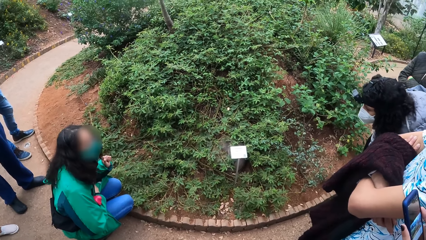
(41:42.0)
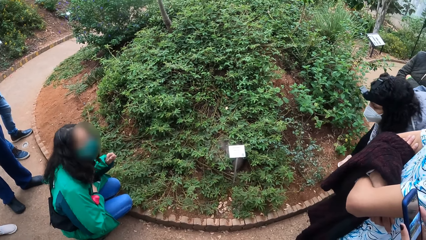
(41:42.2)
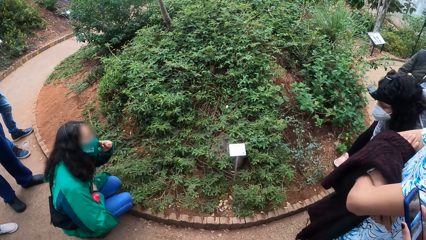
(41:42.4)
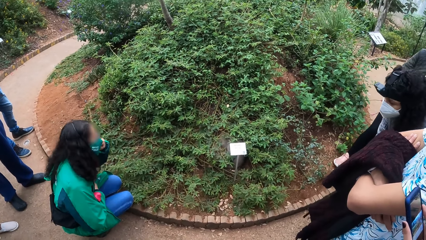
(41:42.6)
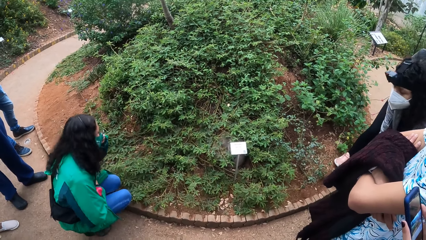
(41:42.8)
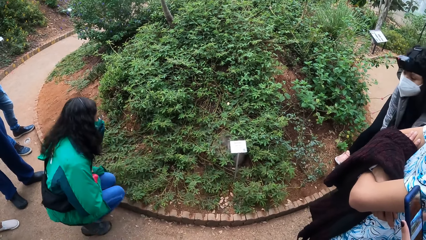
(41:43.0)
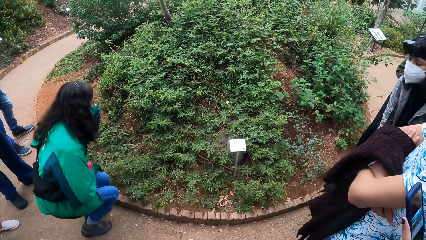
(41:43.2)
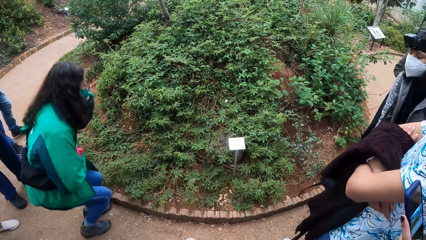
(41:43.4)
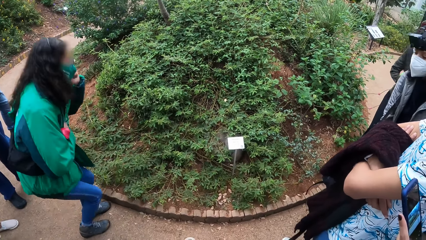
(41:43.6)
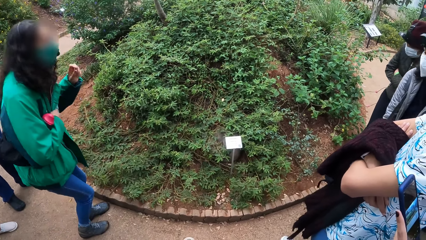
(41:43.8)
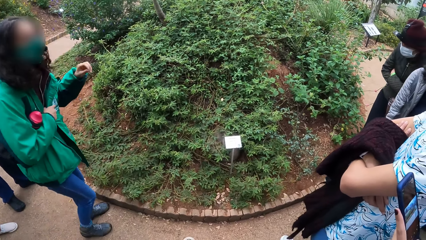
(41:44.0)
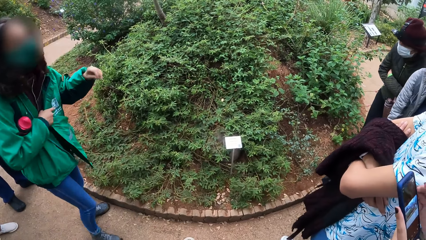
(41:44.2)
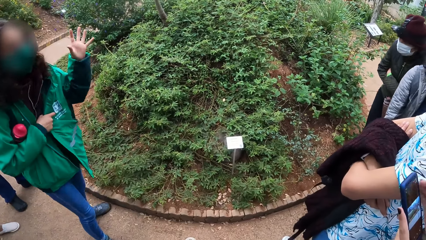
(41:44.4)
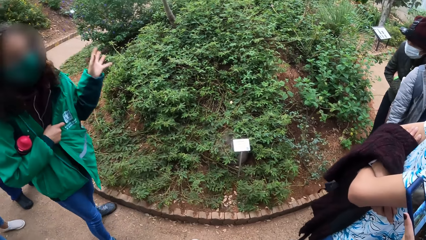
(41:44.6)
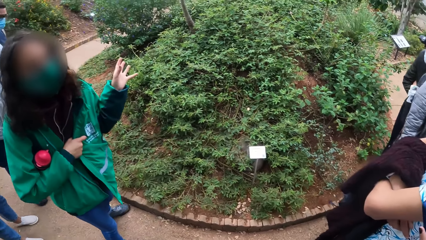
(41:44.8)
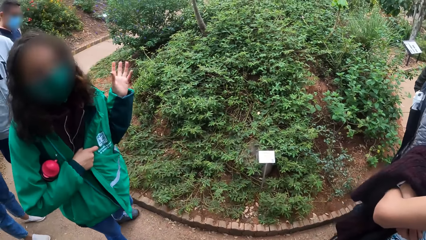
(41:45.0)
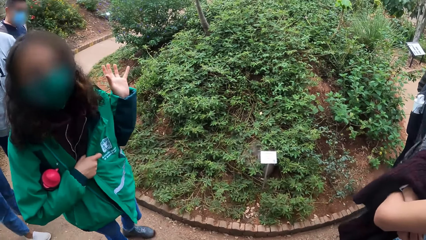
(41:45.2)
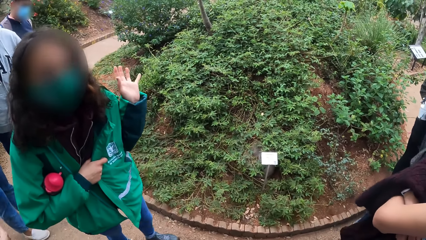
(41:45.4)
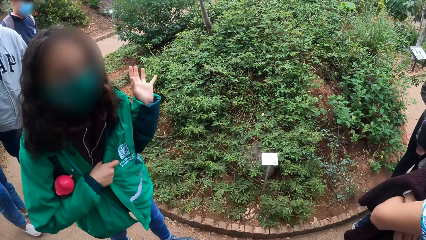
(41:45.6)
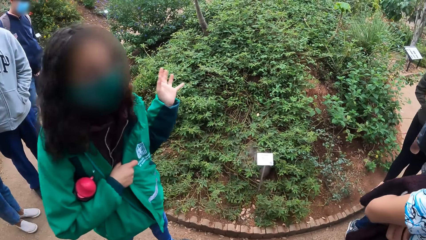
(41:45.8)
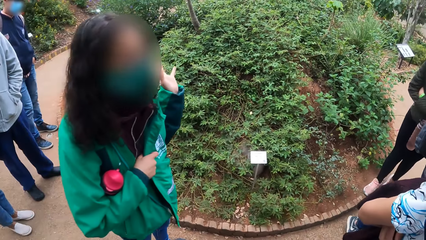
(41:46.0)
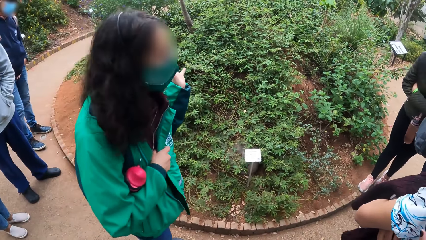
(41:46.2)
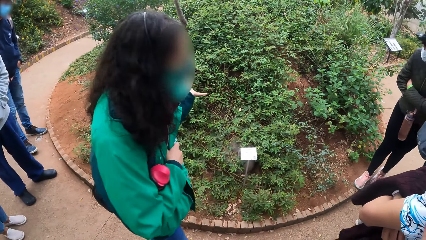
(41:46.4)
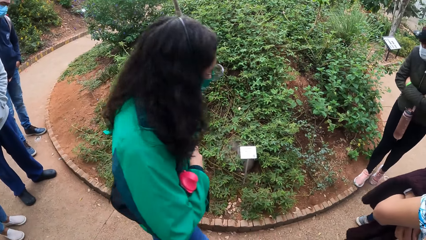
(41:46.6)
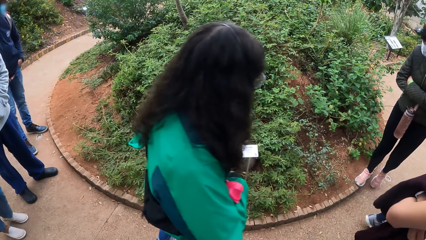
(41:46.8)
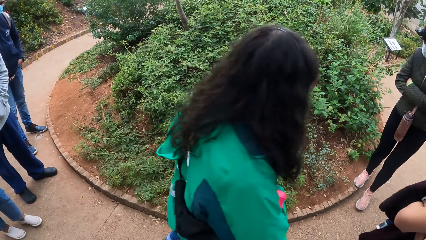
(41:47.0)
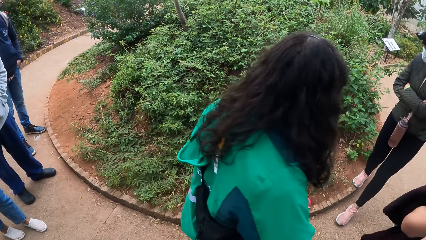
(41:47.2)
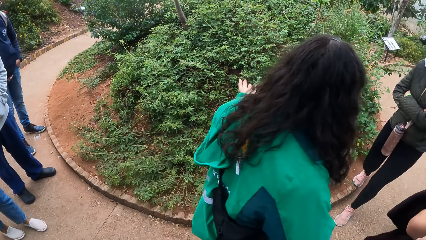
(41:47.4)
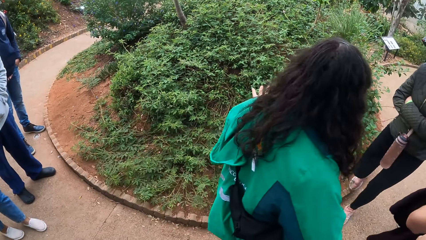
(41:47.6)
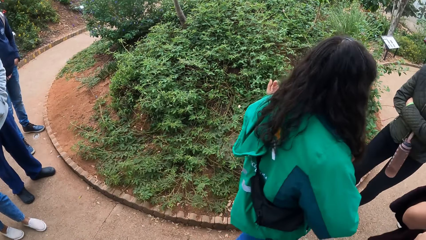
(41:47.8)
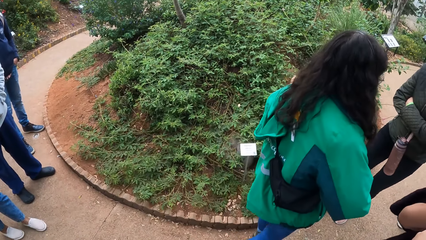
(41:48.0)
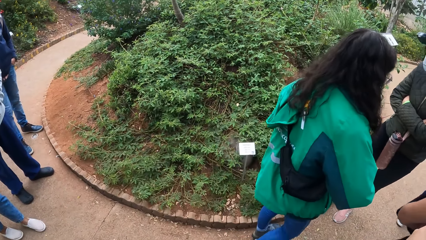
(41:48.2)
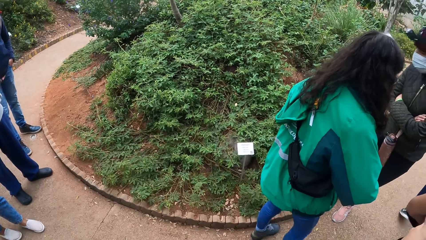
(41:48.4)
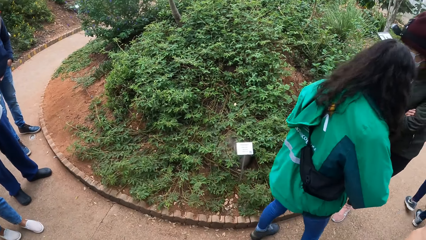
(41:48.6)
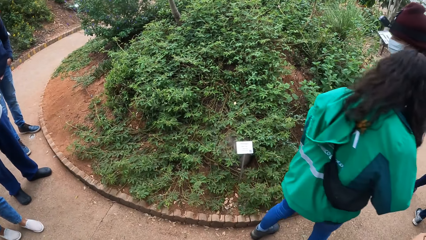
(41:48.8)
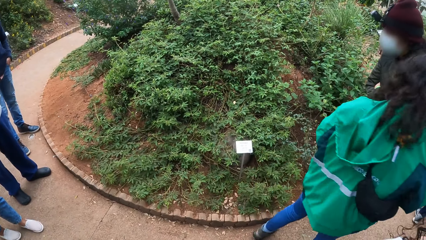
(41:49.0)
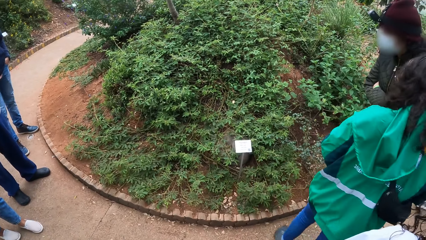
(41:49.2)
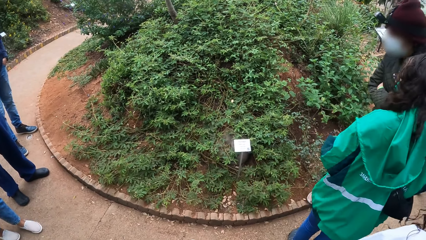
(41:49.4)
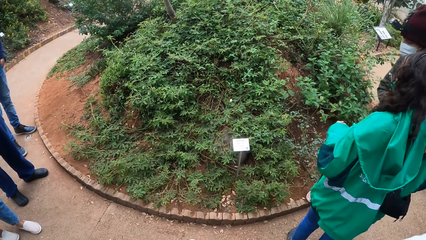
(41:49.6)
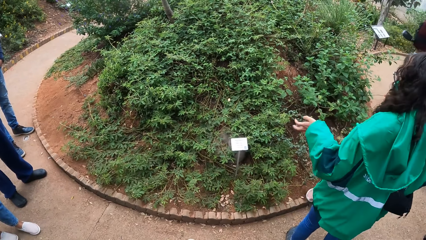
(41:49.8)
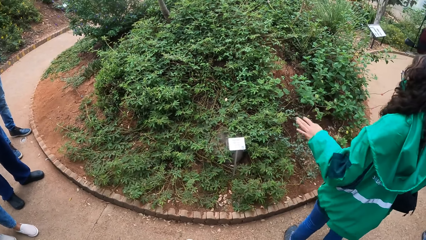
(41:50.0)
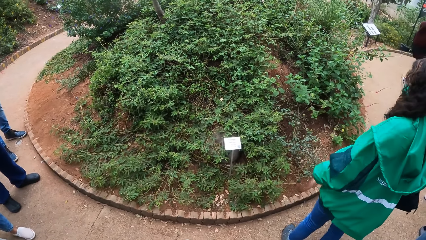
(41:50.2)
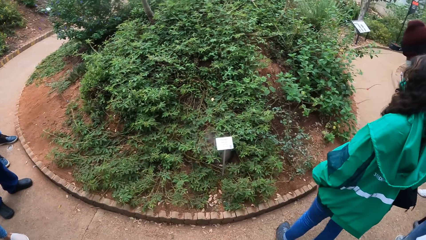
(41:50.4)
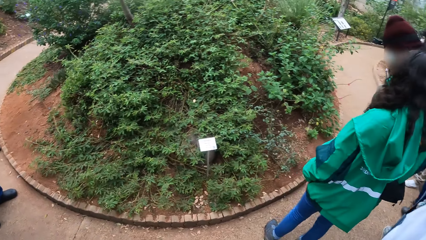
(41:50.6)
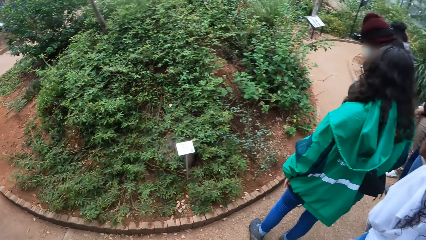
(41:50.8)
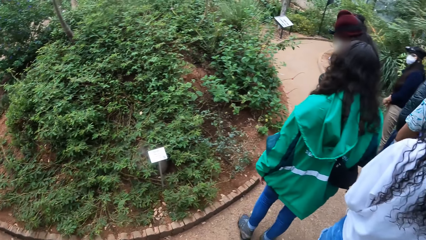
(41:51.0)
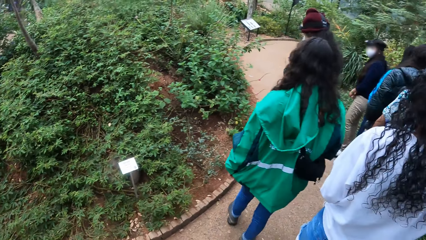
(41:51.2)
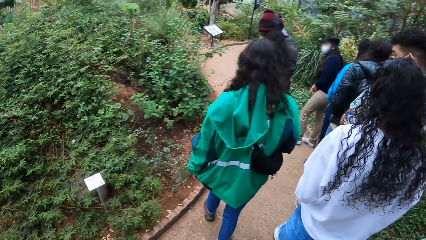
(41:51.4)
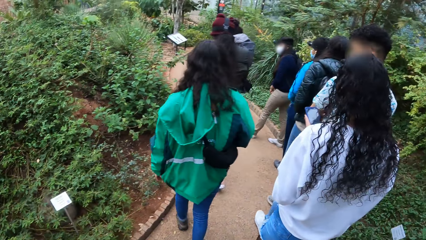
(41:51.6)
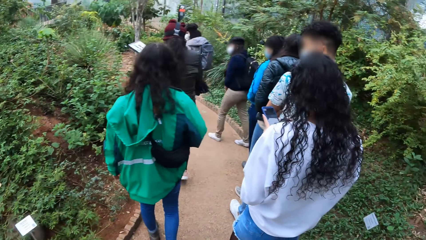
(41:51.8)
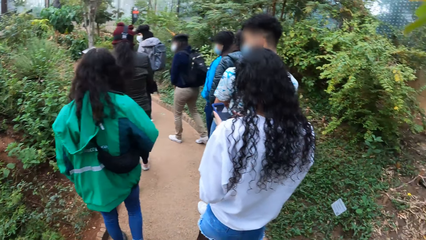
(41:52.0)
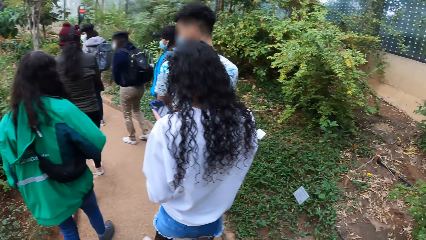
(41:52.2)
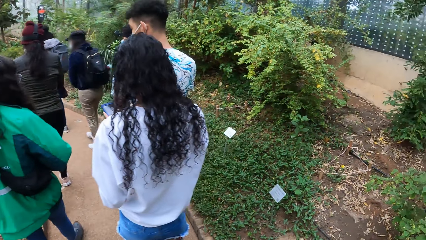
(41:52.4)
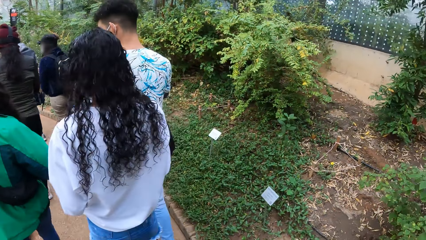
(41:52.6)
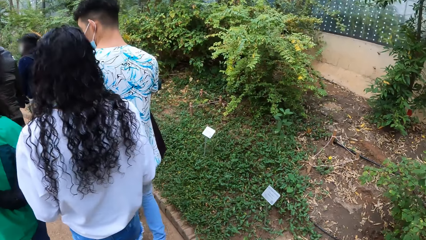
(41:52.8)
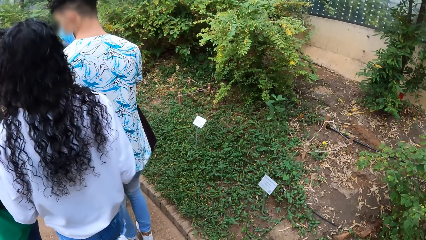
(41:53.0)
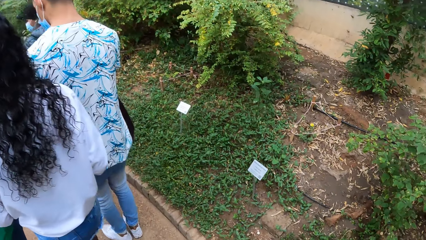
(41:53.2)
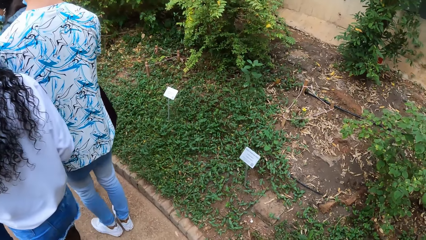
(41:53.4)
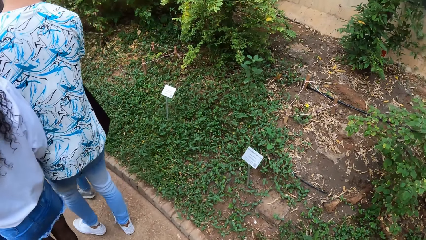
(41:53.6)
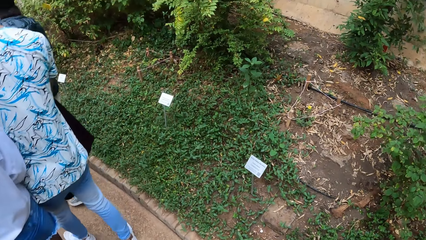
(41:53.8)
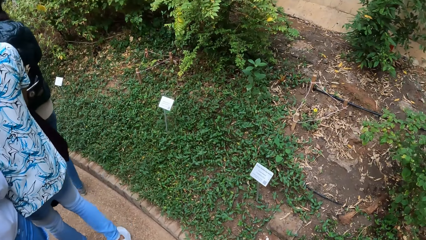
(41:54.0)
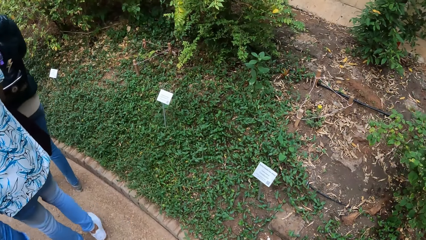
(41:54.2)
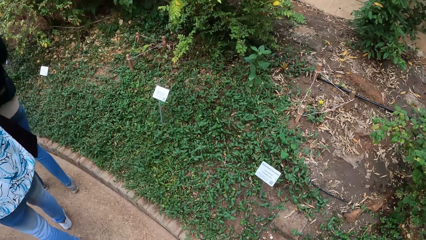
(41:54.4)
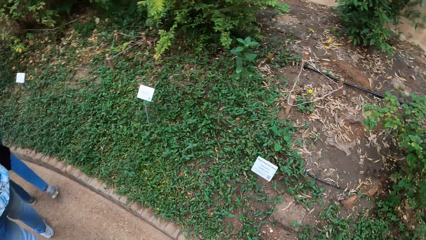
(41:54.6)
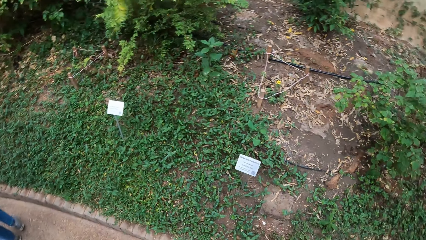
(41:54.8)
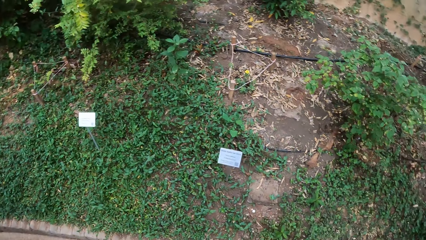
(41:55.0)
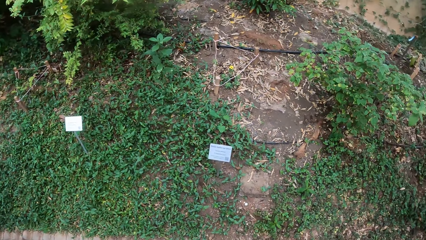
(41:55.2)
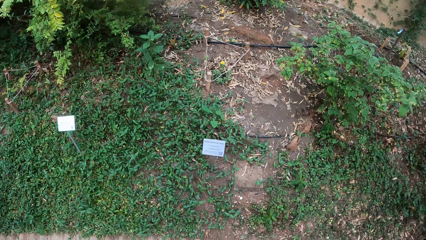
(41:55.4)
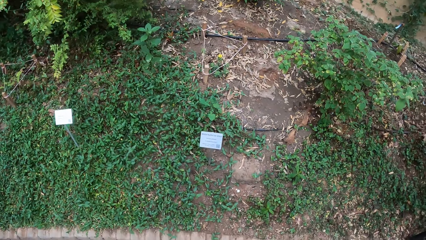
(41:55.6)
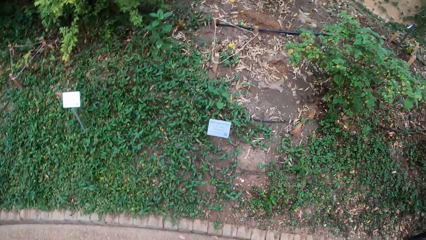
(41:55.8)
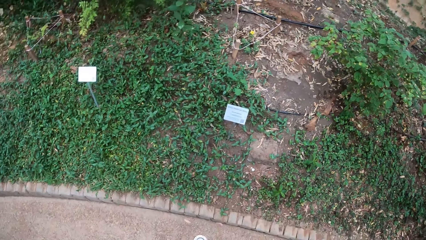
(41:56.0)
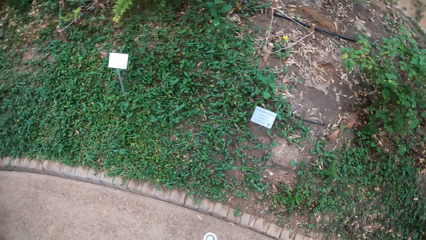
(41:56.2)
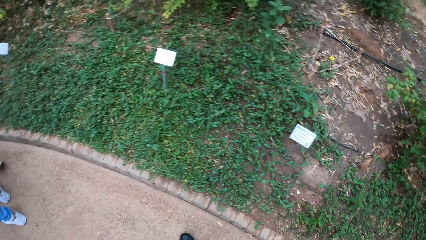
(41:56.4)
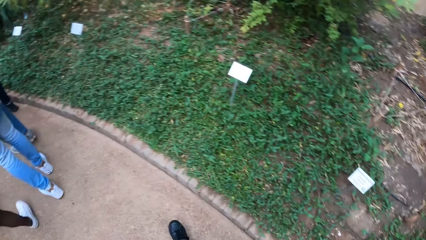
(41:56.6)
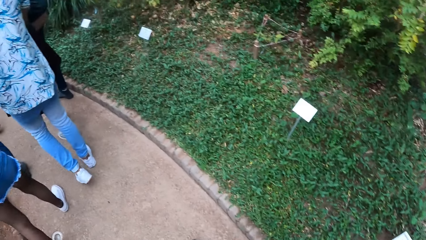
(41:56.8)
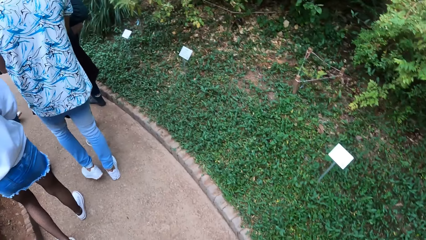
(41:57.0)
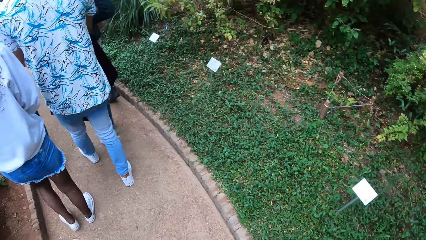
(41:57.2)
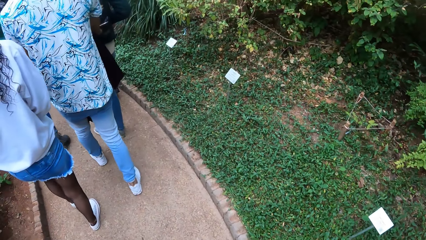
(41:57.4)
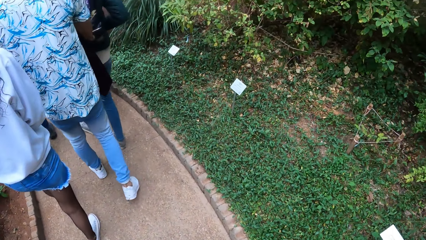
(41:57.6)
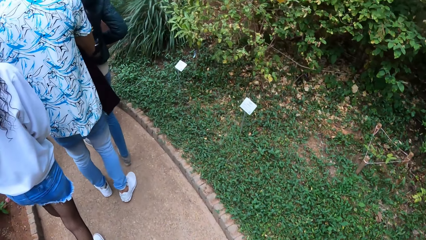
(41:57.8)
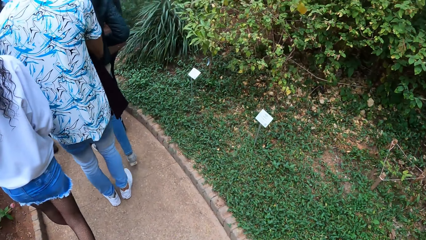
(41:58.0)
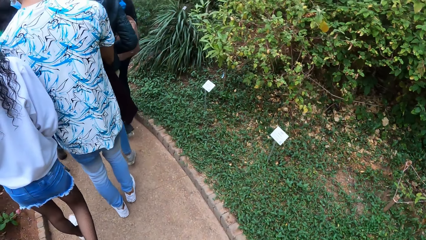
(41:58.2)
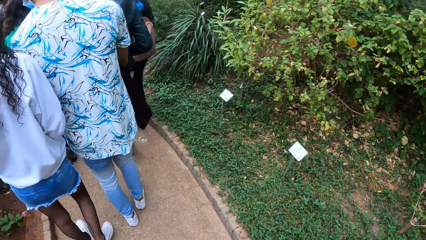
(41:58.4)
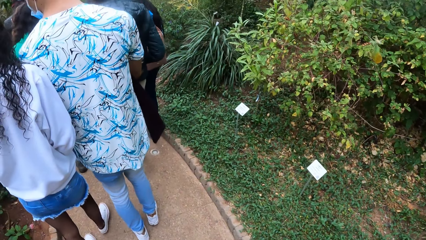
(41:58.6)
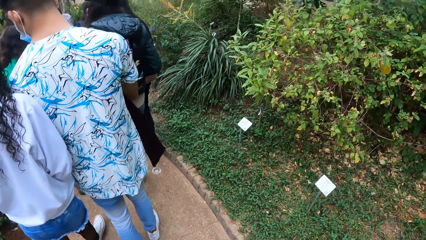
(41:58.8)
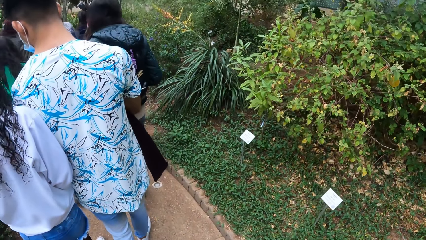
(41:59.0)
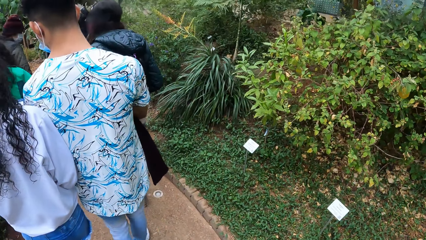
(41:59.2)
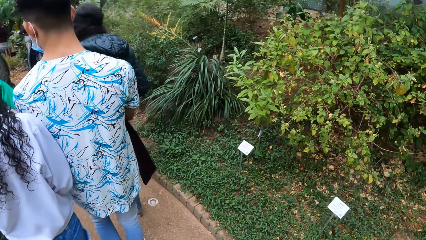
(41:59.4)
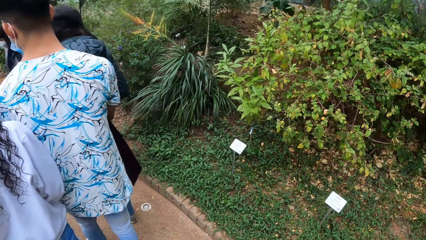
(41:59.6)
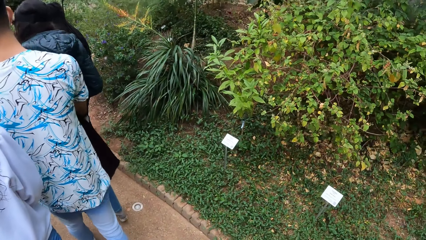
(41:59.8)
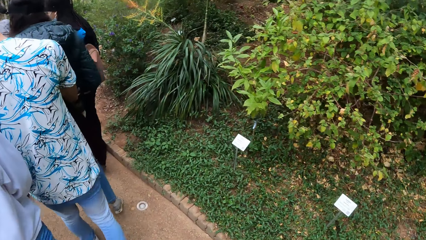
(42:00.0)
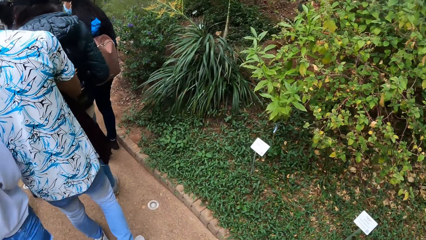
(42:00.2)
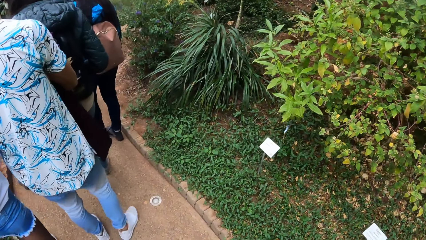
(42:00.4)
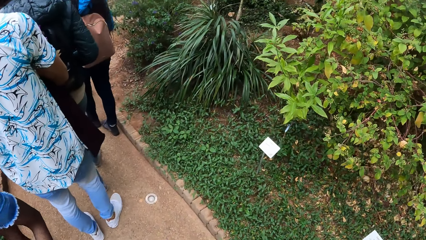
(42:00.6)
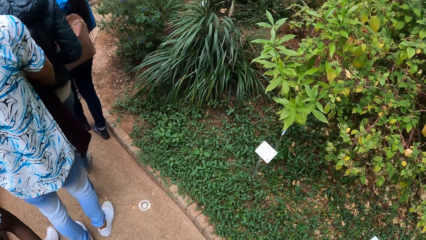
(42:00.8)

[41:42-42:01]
A woman adjusts her glasses with her left hand. She turns to the side. She makes hand gestures with her left hand. She walks around. Another woman operates the phone with both hands. The camera wearer turns to the side. They walk around. They turn to the side. They walk around.
